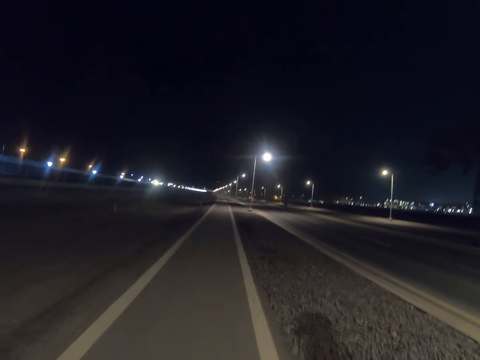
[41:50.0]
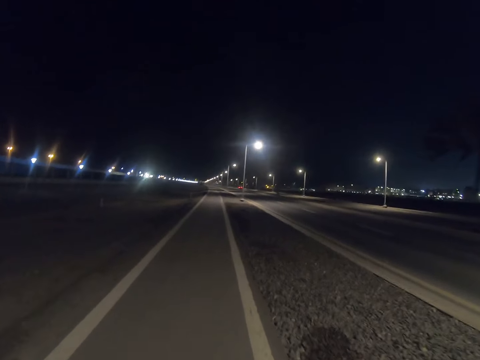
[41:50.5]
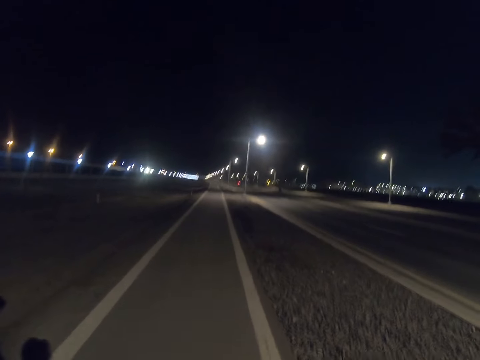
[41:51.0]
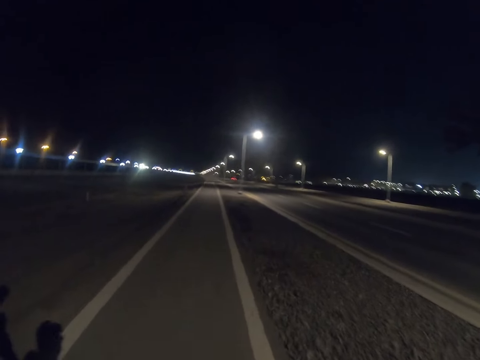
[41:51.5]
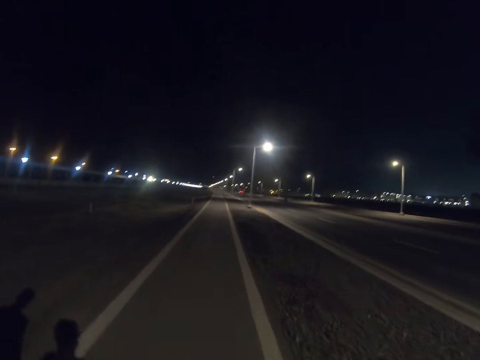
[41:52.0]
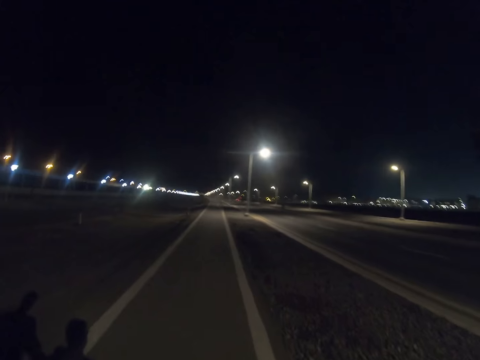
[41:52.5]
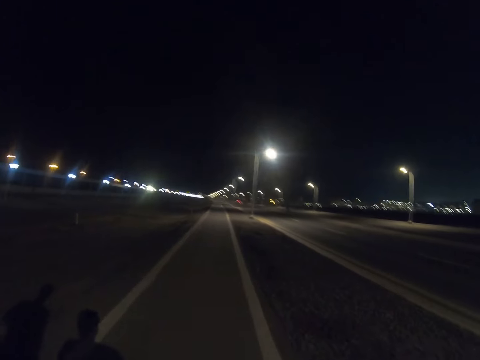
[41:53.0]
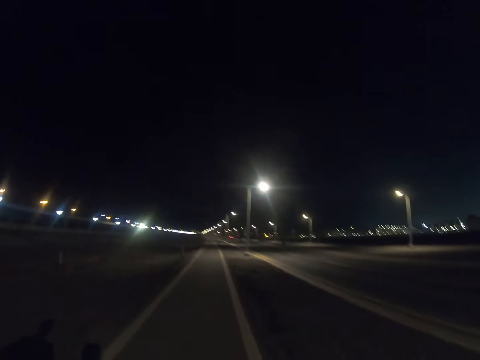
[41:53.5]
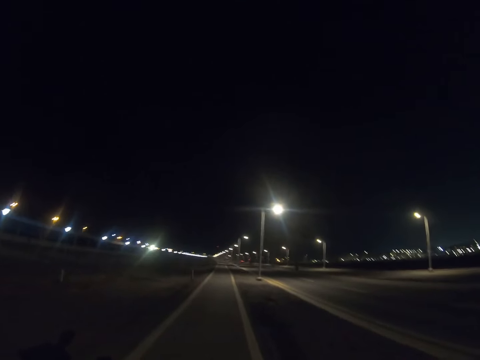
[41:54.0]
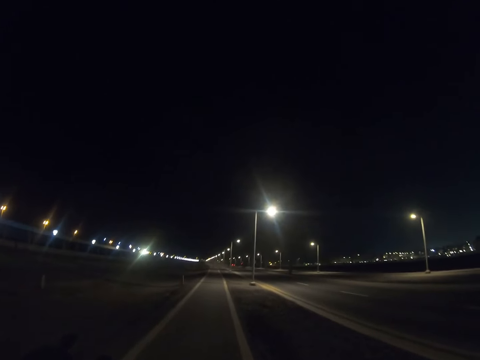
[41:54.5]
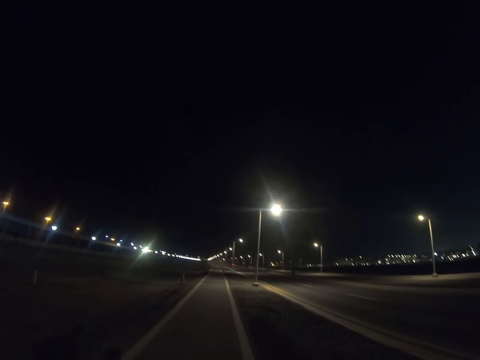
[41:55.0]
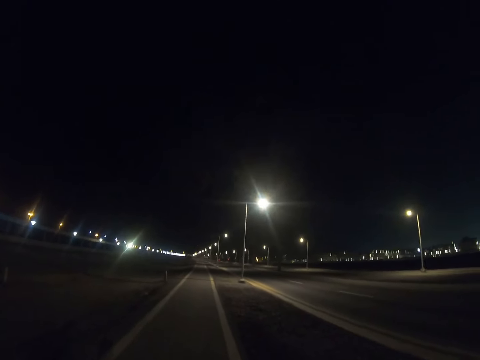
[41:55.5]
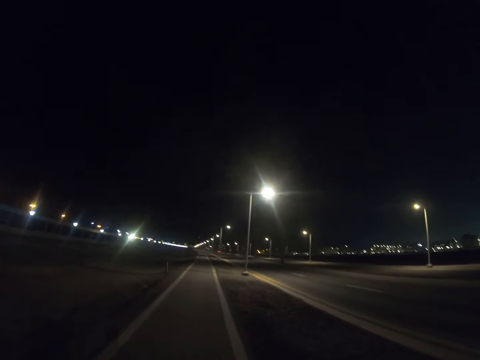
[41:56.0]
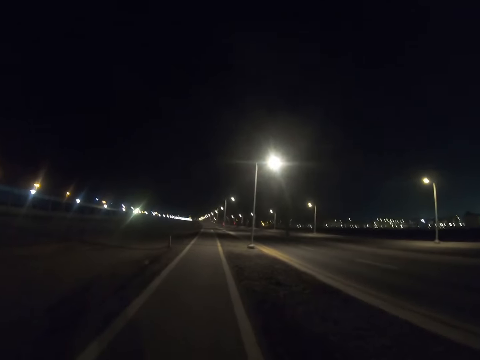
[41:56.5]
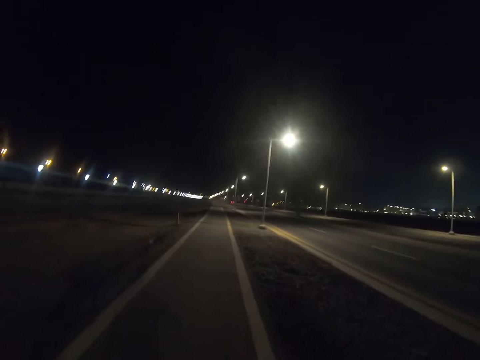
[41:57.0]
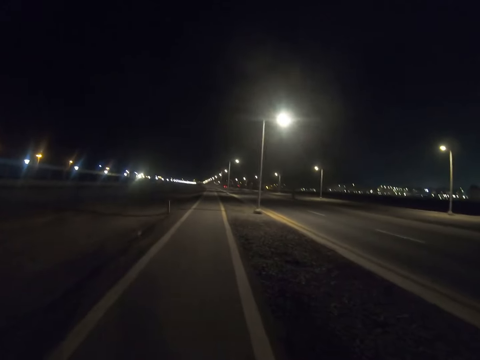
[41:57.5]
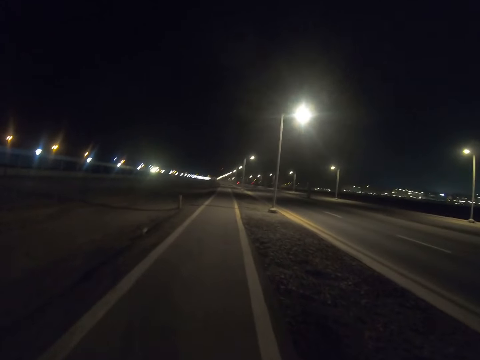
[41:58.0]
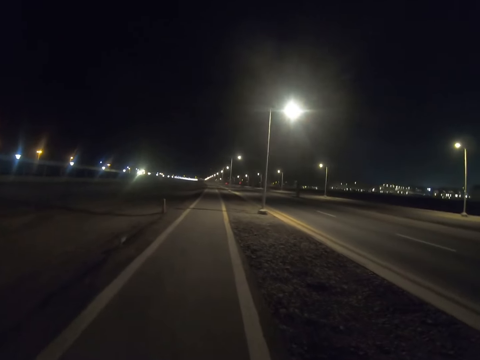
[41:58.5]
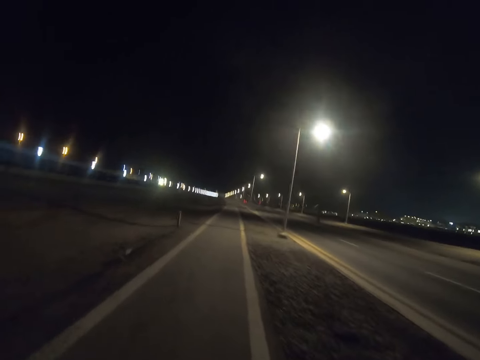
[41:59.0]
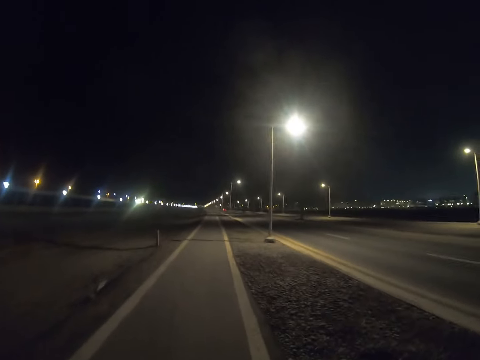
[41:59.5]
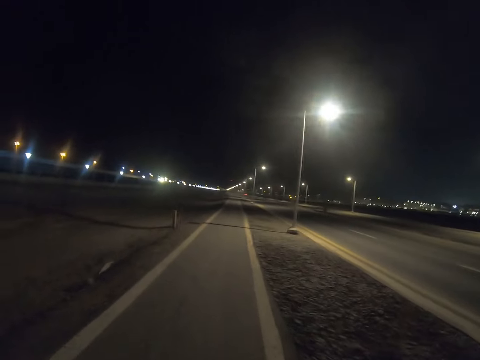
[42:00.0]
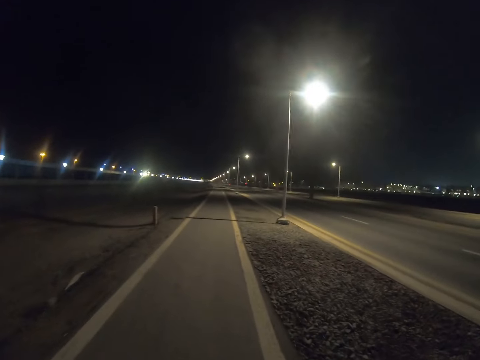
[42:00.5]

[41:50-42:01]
A person walks along the road. The camera wearer walks along the road.

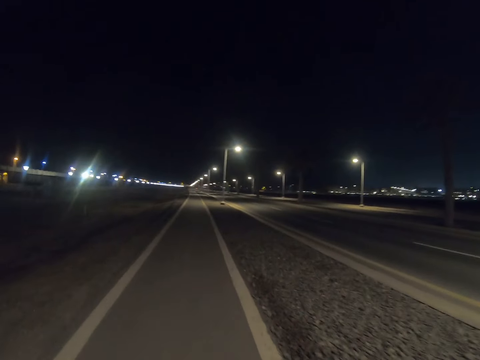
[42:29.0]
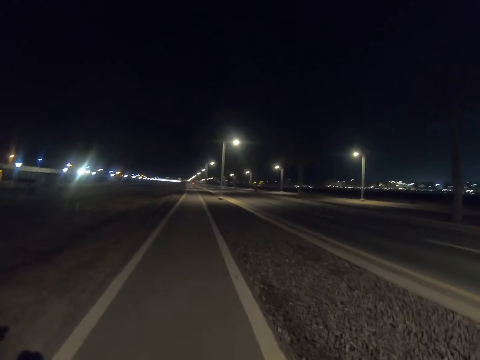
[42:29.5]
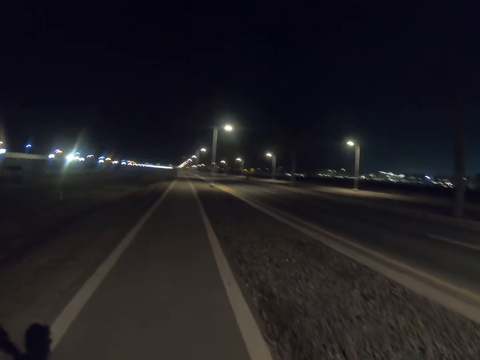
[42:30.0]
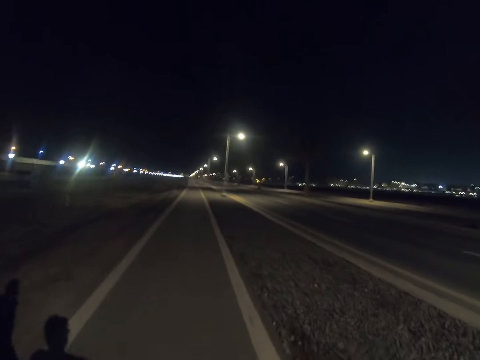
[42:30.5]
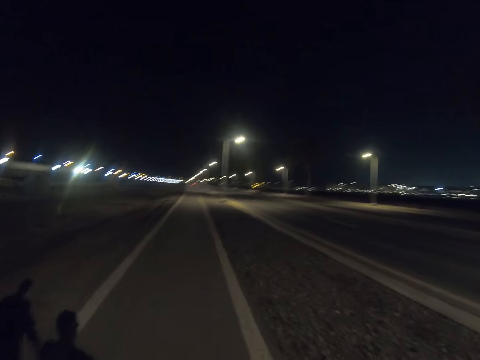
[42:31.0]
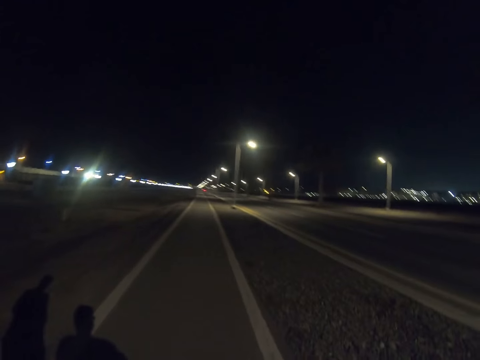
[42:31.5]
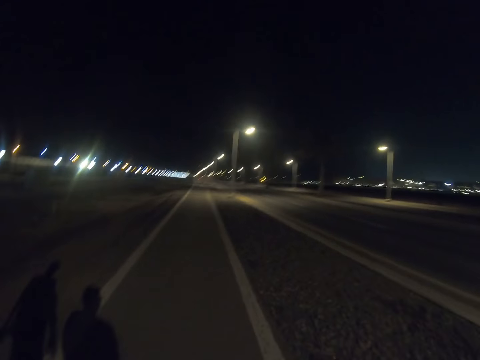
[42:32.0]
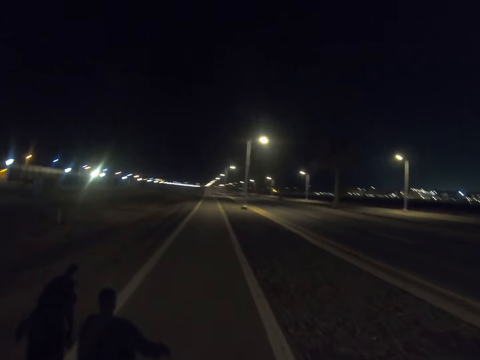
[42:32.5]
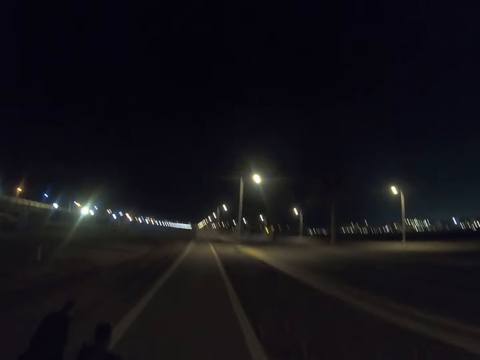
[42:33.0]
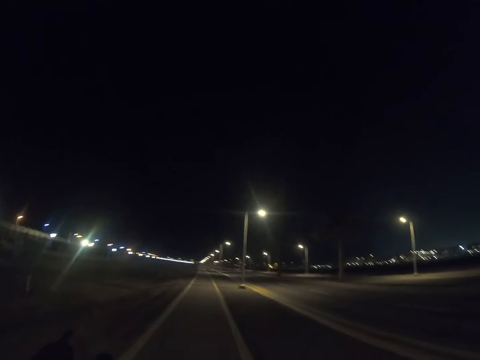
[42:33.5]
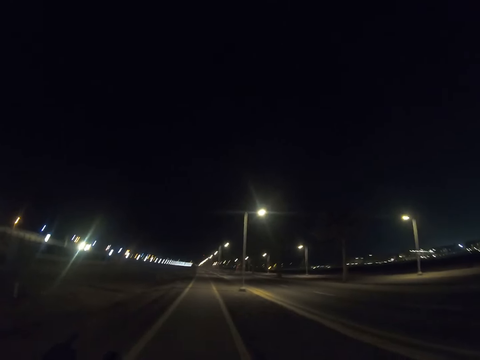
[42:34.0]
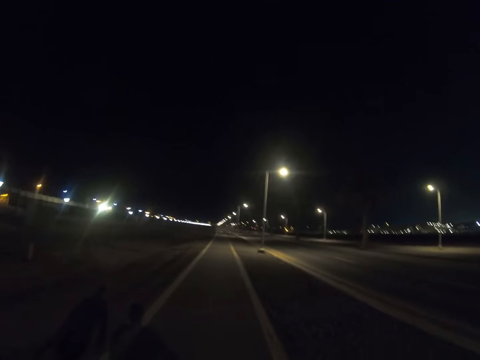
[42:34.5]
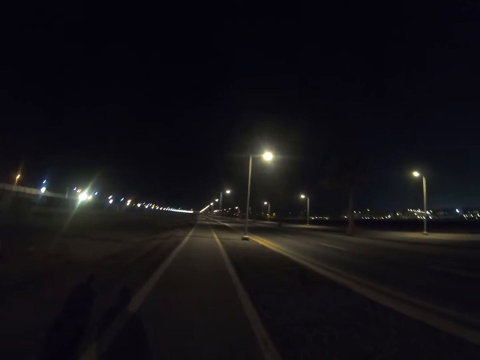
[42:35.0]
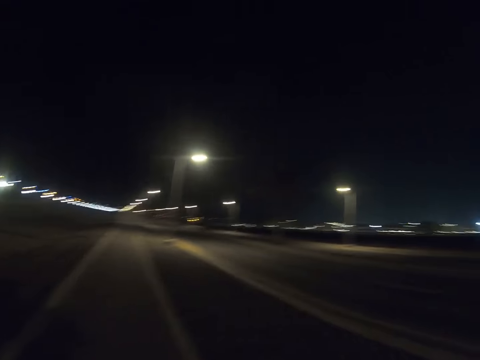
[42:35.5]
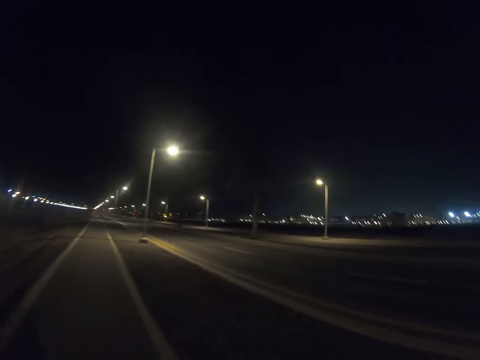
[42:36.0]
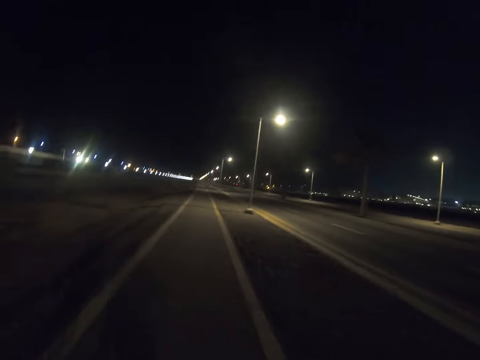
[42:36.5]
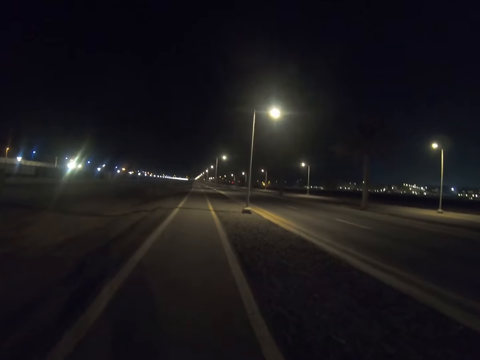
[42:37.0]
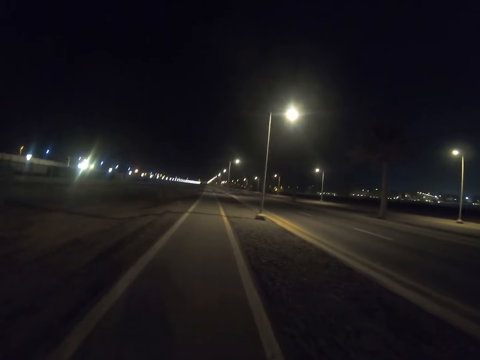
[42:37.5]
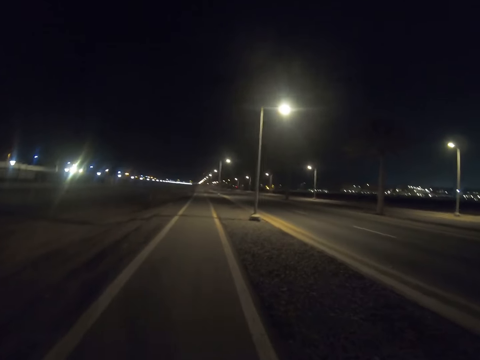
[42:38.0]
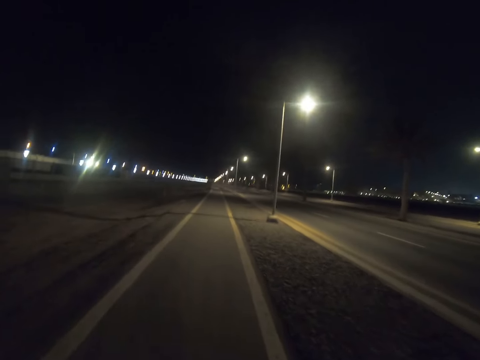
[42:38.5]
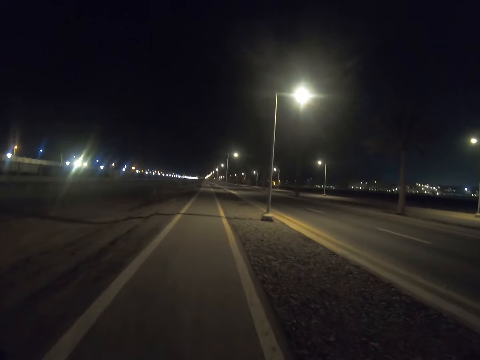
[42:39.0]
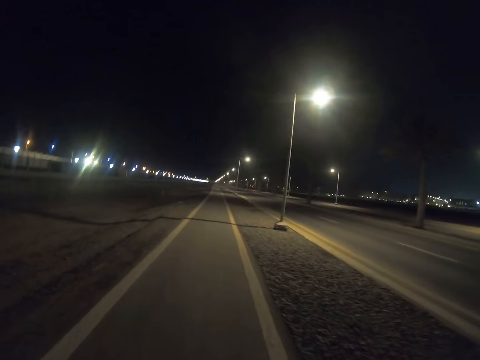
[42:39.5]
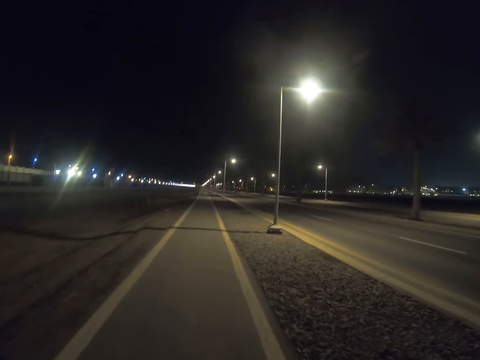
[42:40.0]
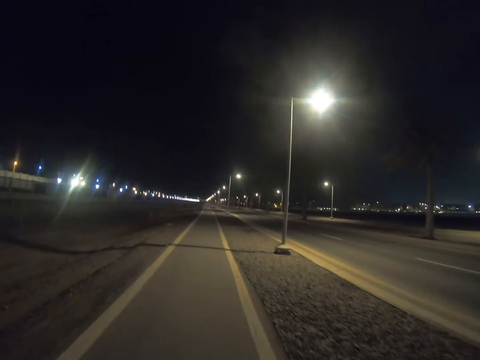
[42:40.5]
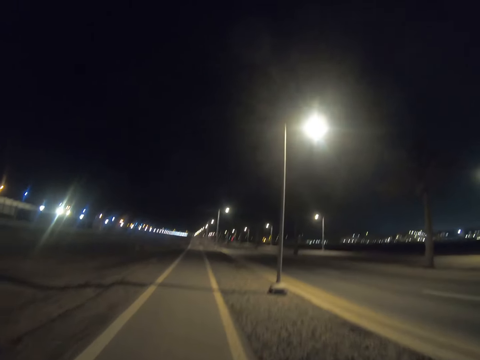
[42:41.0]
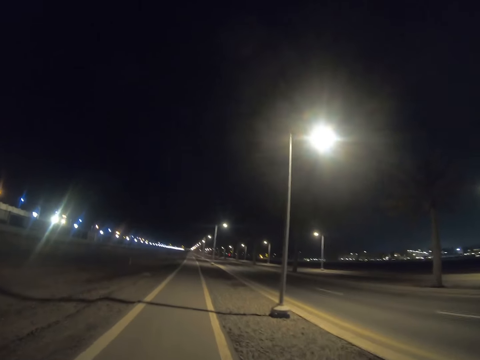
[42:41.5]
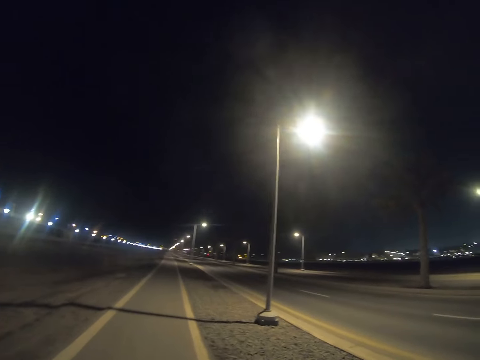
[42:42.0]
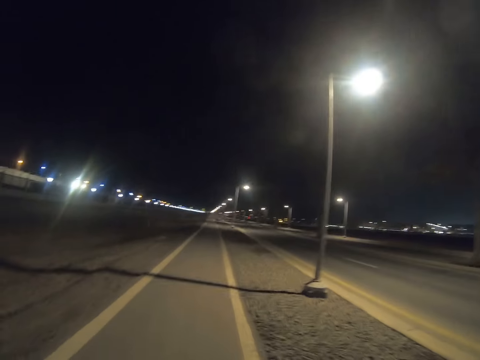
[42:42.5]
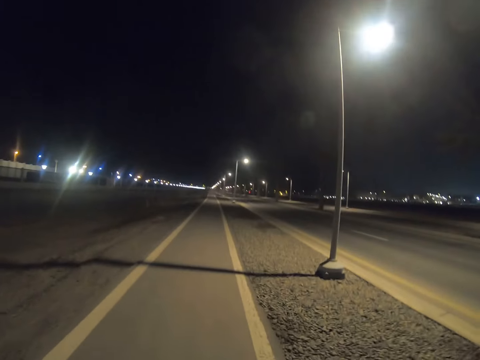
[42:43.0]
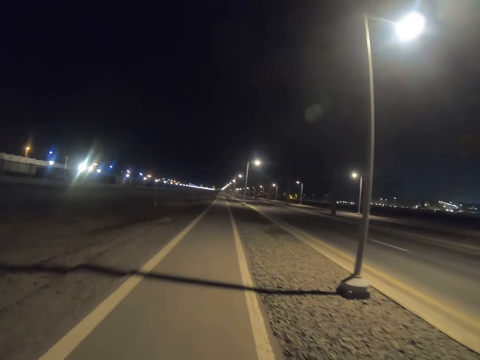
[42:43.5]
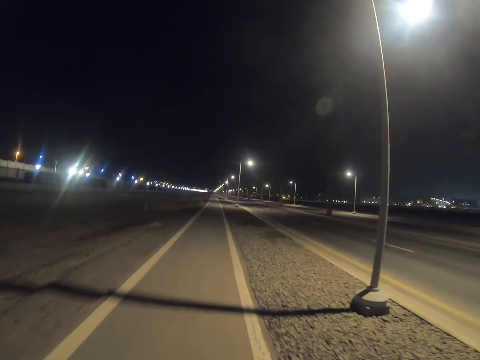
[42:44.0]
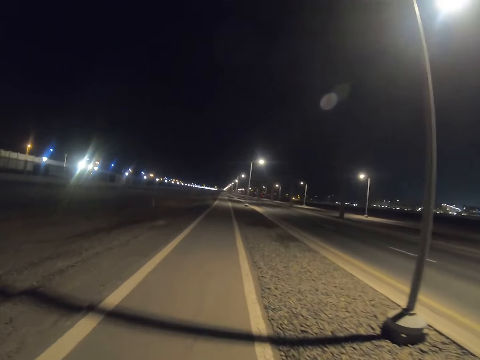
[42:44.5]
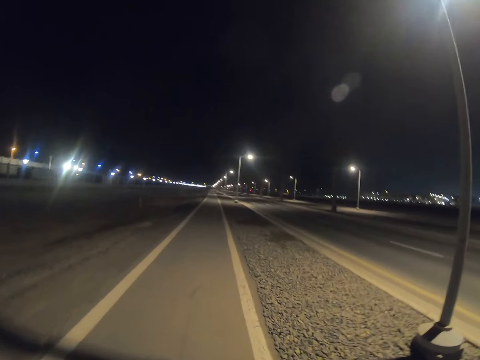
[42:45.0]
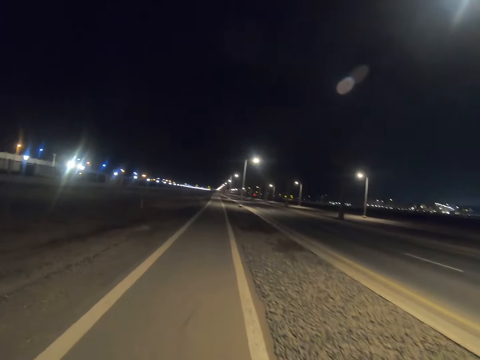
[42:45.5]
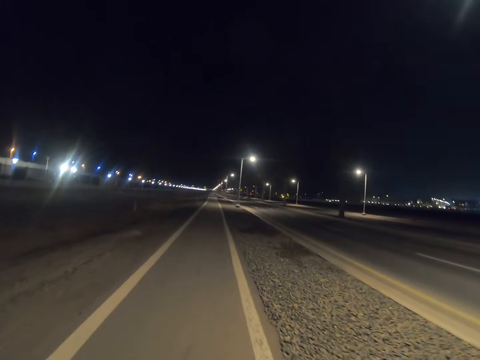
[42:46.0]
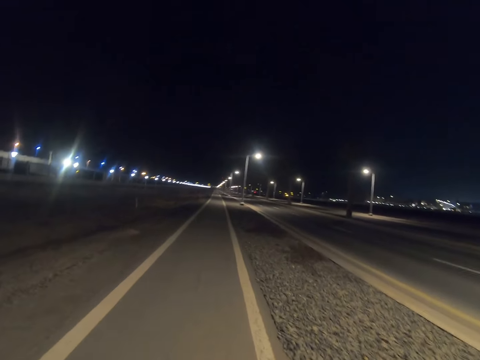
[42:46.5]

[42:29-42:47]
A person walks along the road. The camera wearer walks along the road. The person walks along the road. The camera wearer walks along the road.
